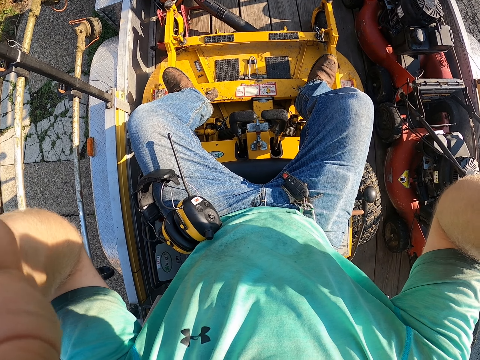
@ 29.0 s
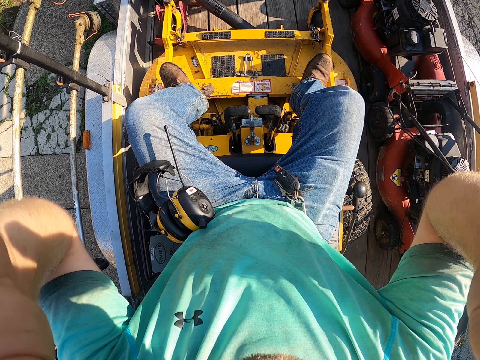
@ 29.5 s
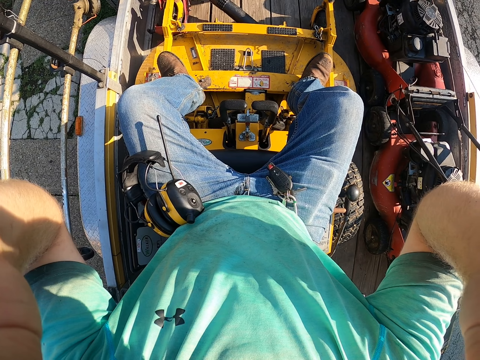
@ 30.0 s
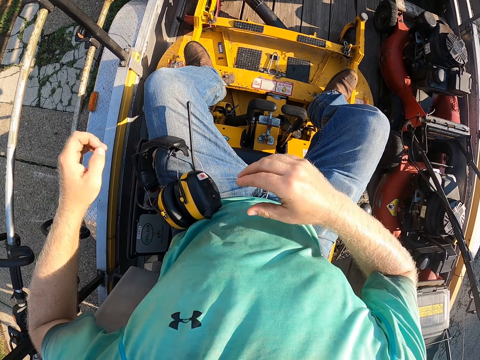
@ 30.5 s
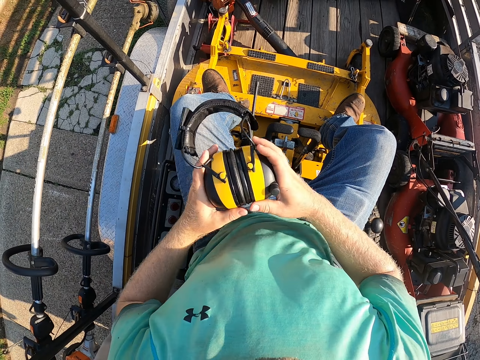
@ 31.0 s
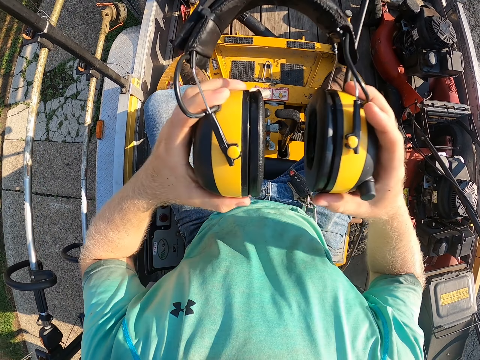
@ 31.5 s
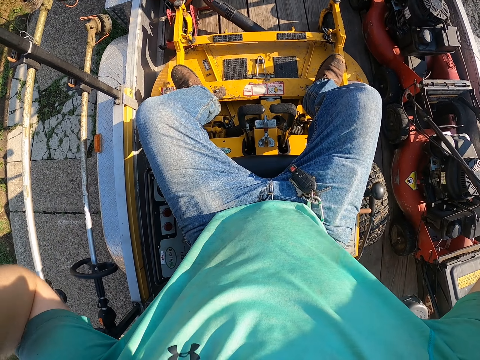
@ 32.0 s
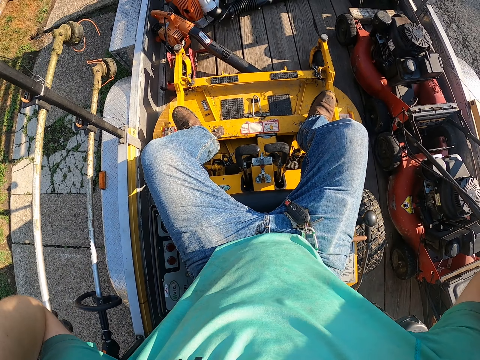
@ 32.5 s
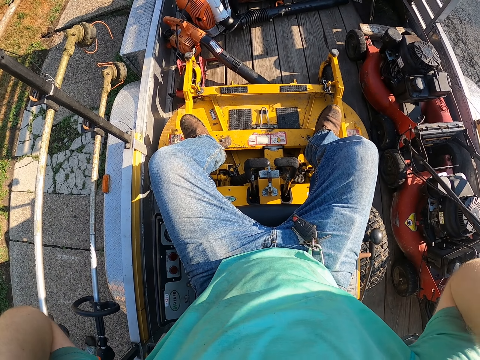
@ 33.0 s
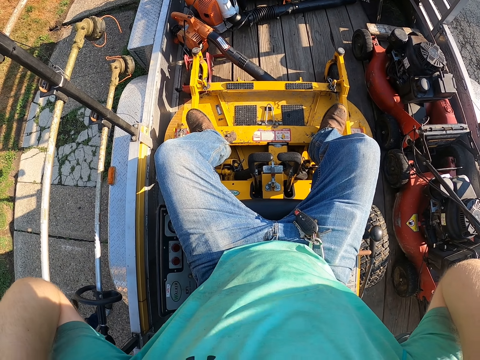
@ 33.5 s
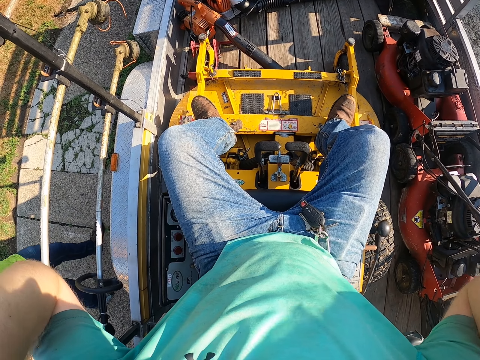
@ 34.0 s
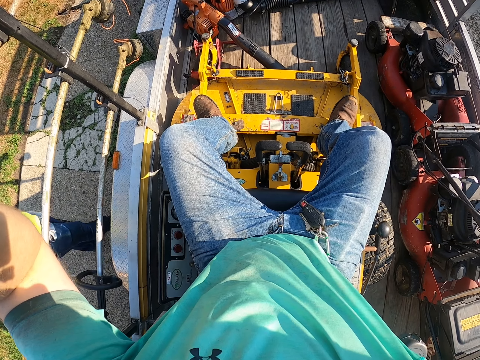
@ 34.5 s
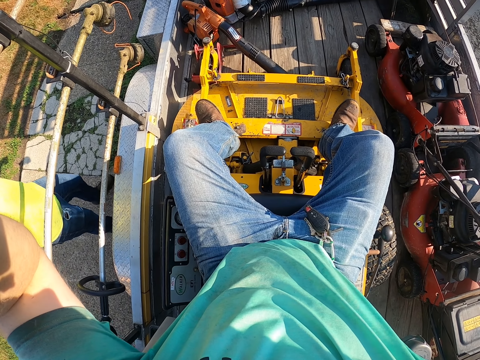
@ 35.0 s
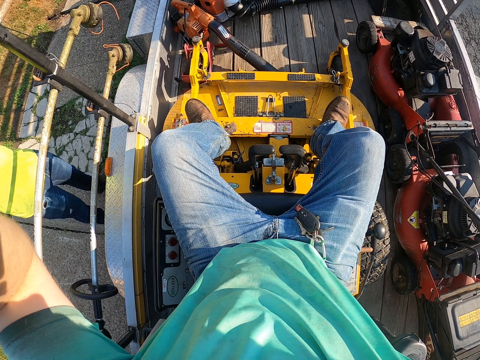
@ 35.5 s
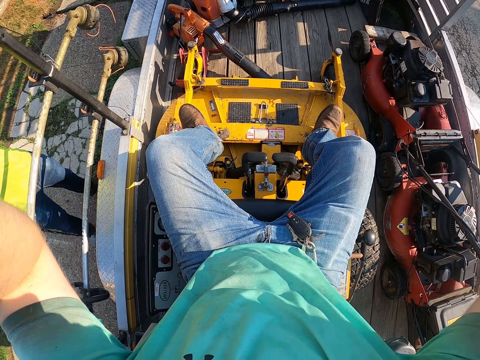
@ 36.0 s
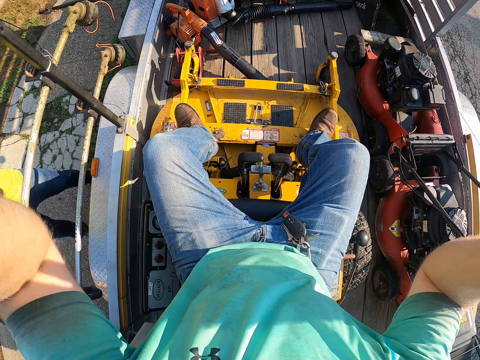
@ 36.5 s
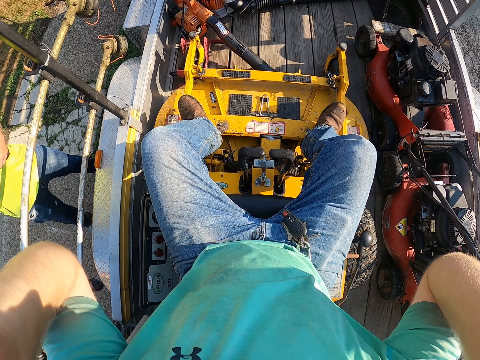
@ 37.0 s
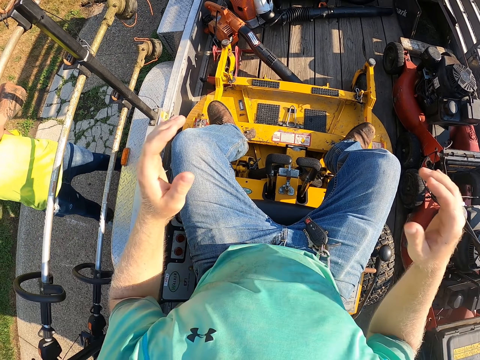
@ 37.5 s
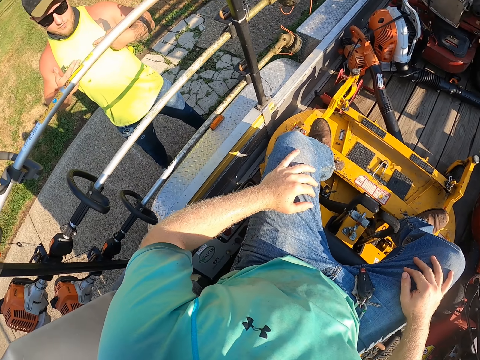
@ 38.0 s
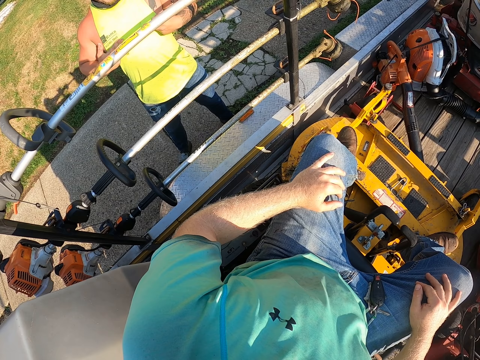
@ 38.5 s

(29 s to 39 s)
The camera wearer moves hands down. He picks up a headset from his lap with both hands. He wears the headset on his head with both hands. He moves hands down and places hands on legs. A man interacts with the camera wearer.

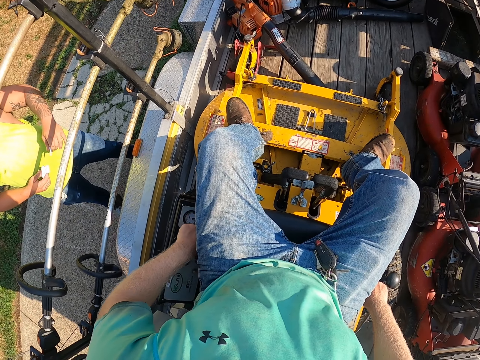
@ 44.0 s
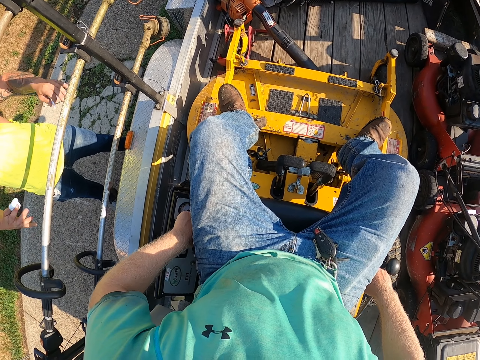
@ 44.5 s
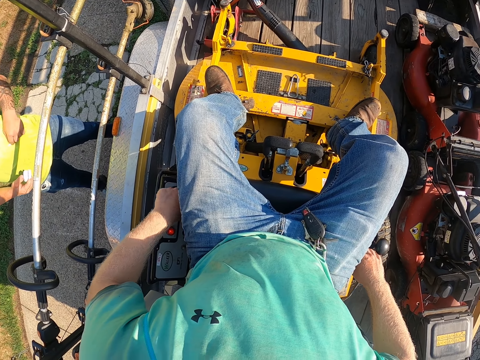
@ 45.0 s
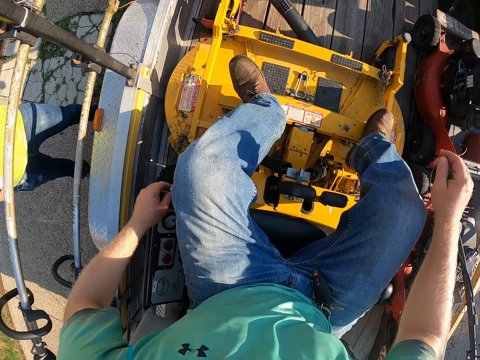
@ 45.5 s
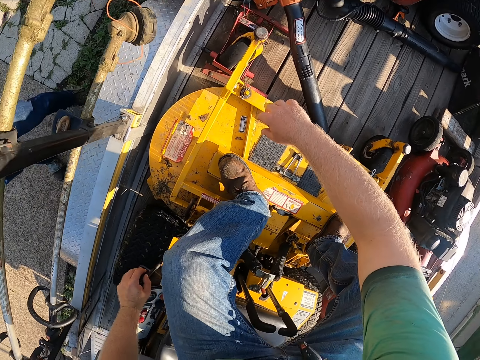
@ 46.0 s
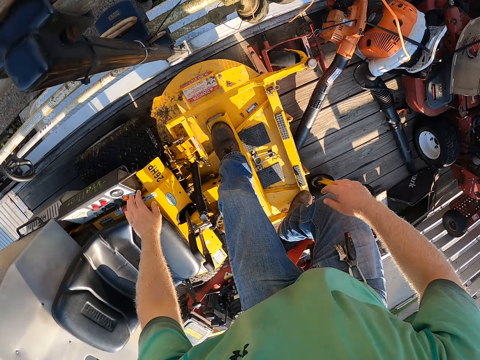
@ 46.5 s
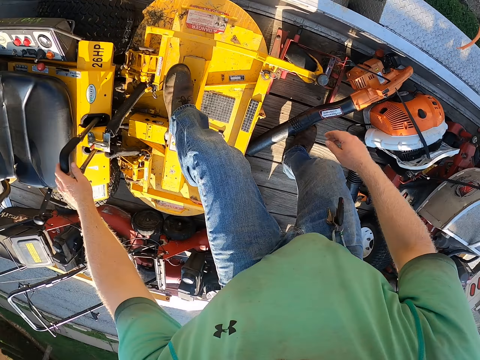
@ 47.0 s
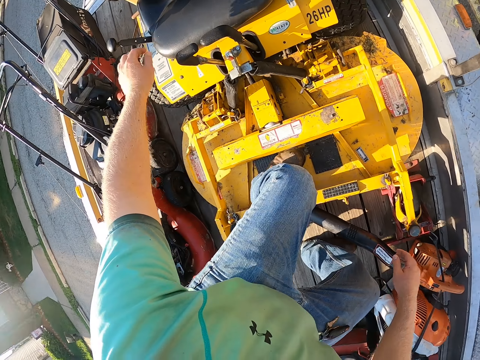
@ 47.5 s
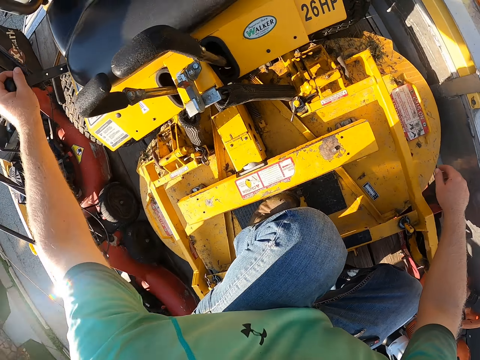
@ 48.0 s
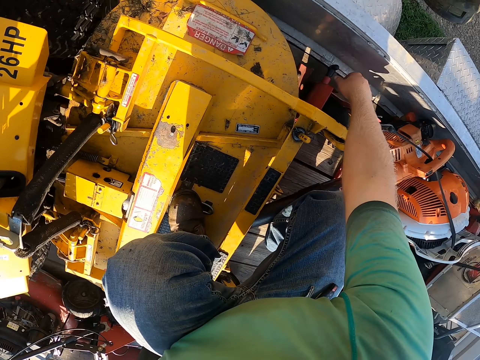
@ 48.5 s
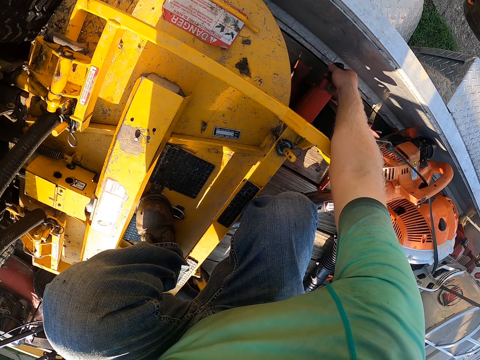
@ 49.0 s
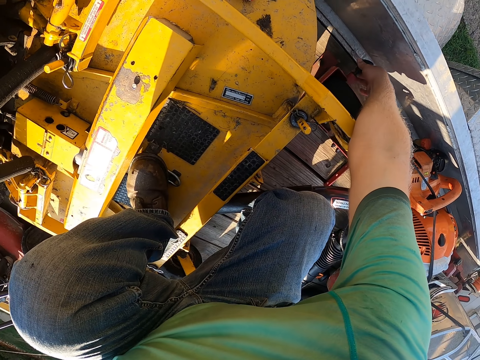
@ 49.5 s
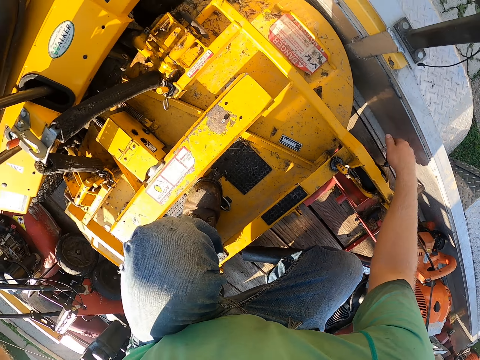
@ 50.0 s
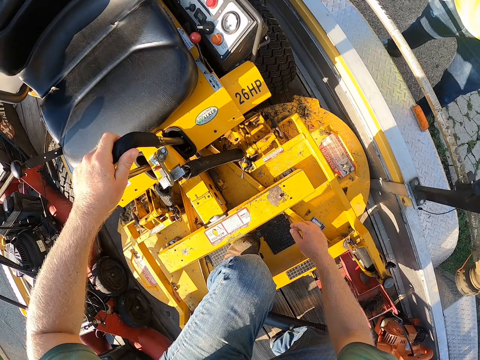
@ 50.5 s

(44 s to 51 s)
The camera wearer stands. He removes an adjustment lever with his right hand.

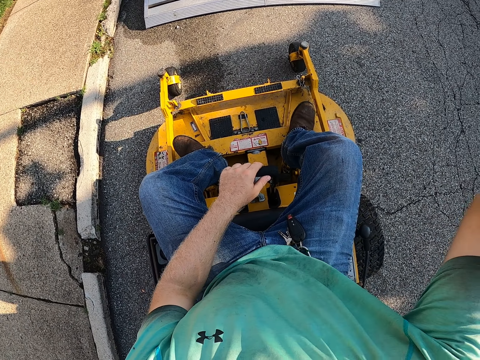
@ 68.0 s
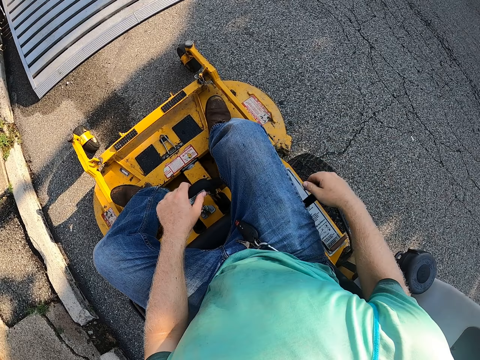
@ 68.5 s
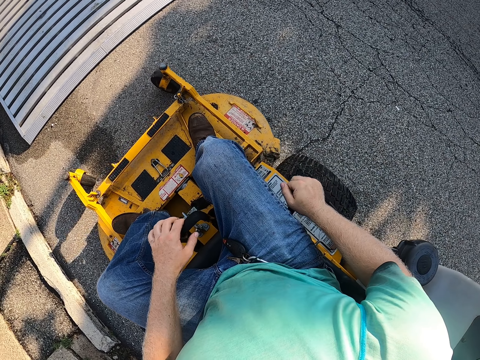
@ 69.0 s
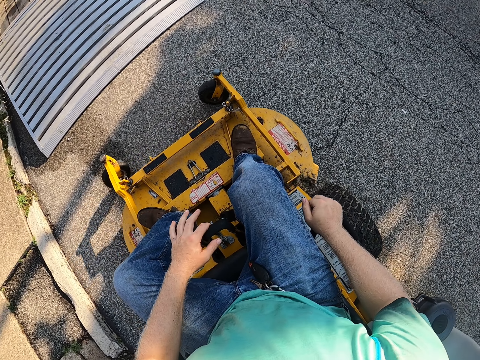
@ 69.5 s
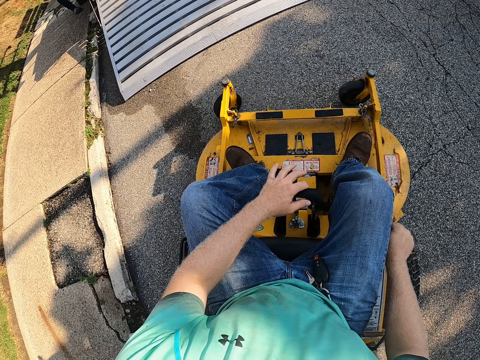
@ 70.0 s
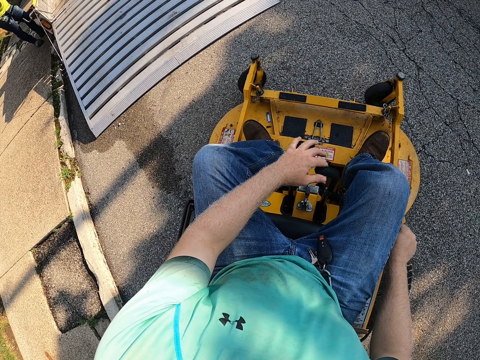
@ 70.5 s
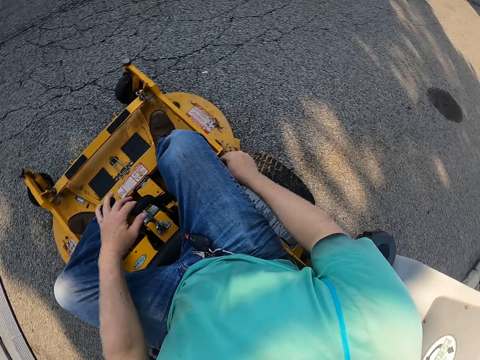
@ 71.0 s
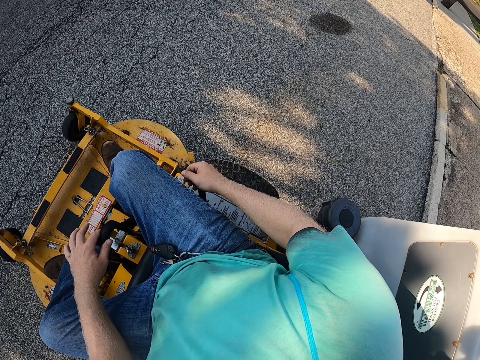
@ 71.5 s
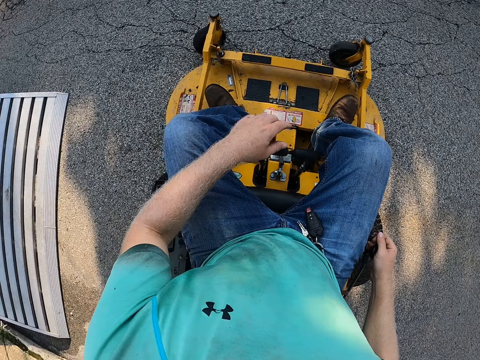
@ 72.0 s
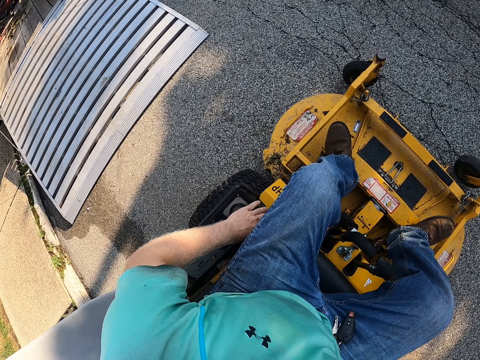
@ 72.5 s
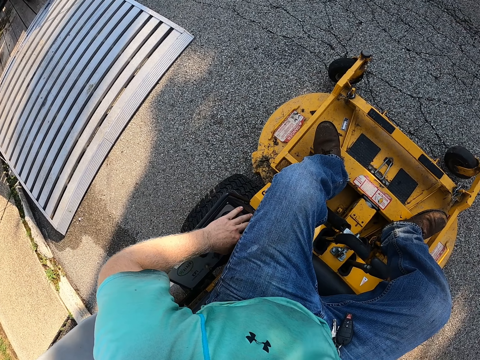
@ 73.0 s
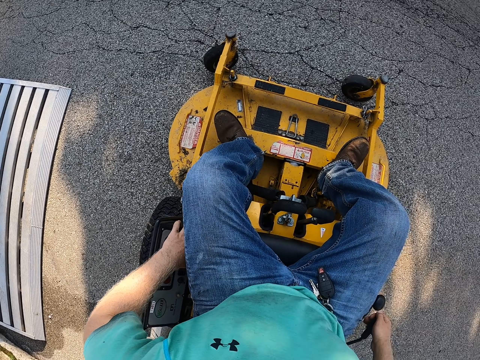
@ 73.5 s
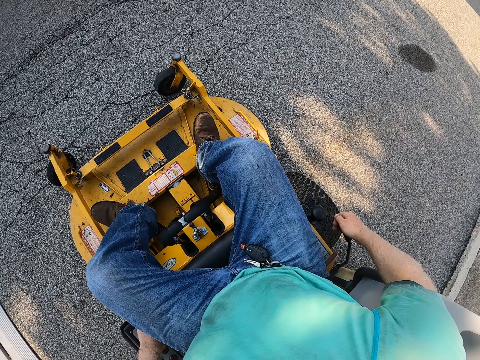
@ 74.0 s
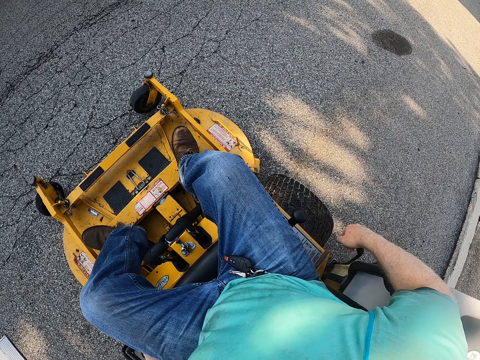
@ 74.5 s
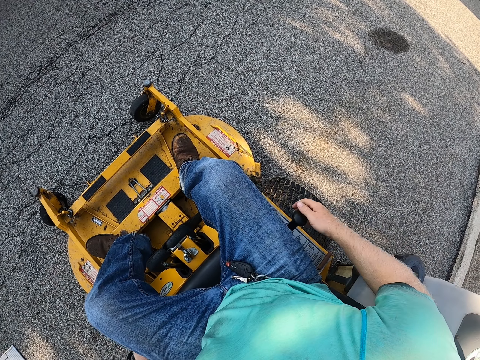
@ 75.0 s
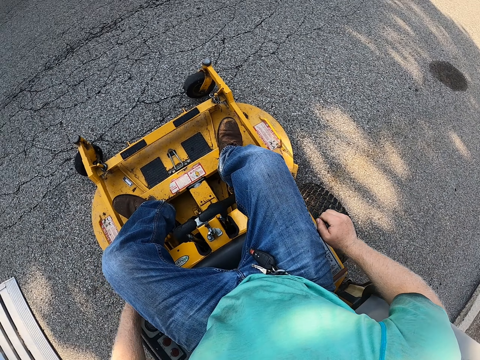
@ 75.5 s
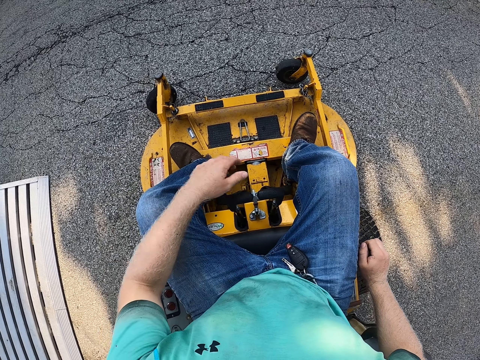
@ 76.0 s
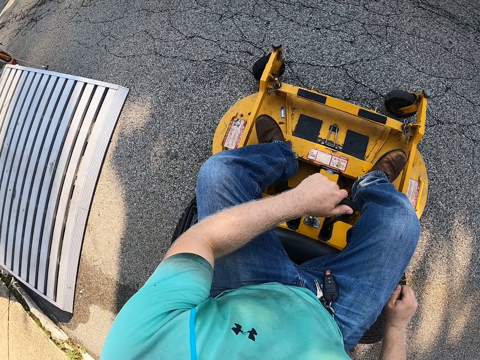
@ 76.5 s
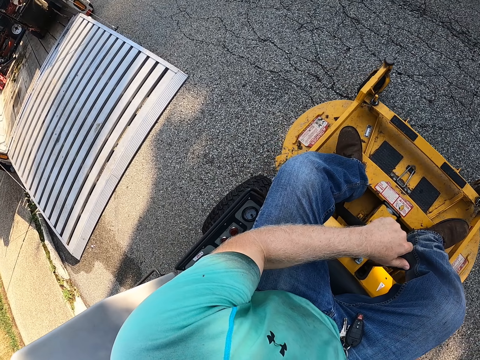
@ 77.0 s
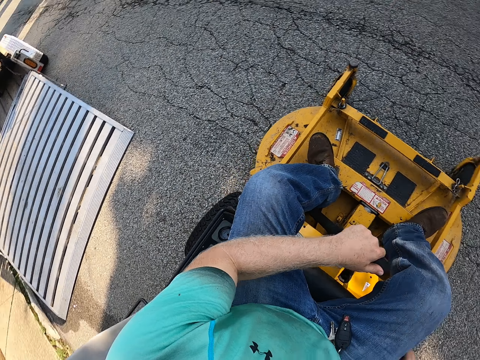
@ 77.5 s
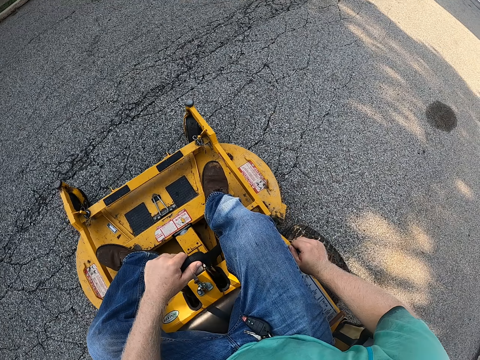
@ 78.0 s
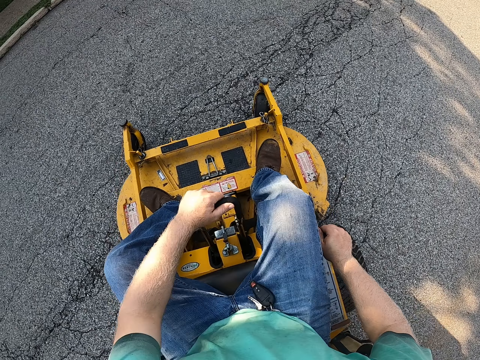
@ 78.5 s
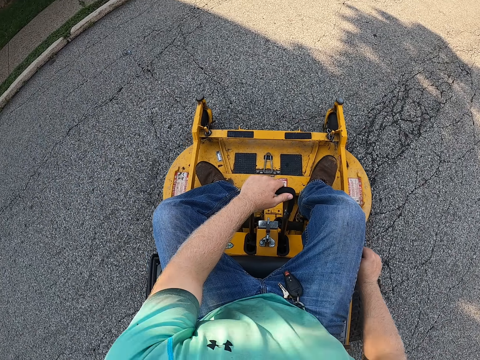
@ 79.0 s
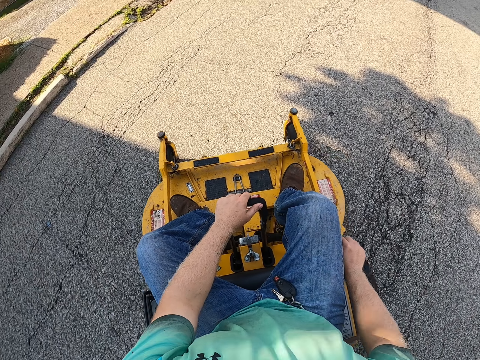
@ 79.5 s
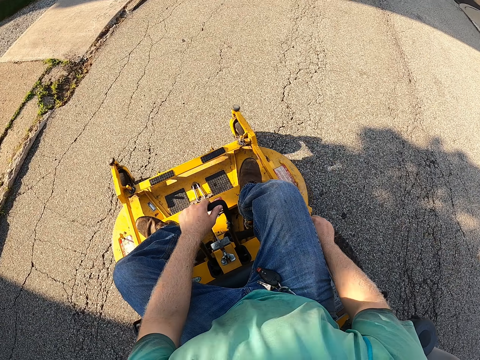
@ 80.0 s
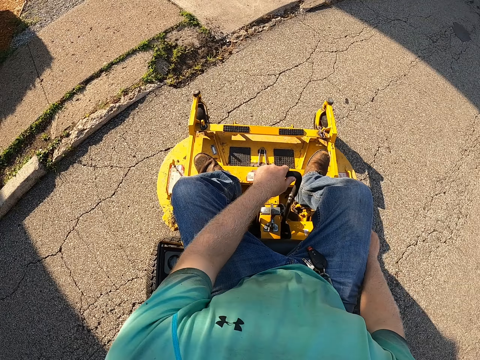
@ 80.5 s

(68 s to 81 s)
The camera wearer adjusts a gear lever with his right hand. He drives the zero-turn mower with the steering lever in his left hand. He presses a button on the zero-turn mower with his left hand. He adjusts a handle brake with his right hand. He holds the gear lever with his right hand. He holds the steering lever with his left hand. He drives the zero-turn mower on a road with the steering lever in his left hand.
